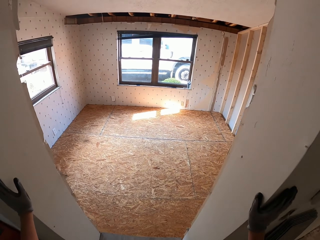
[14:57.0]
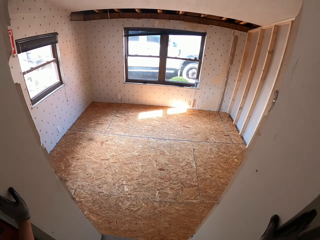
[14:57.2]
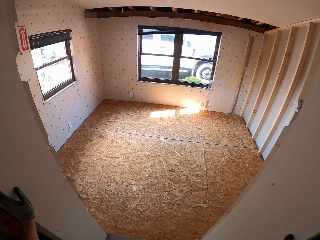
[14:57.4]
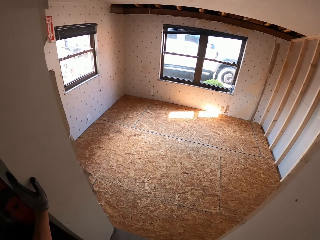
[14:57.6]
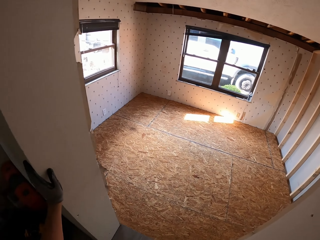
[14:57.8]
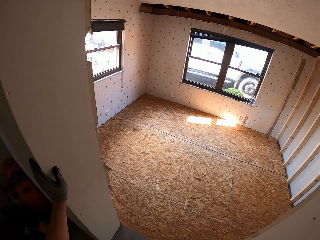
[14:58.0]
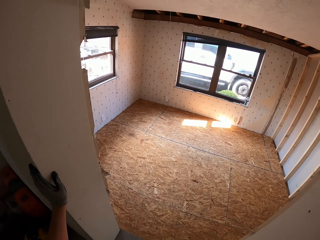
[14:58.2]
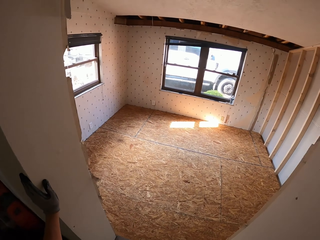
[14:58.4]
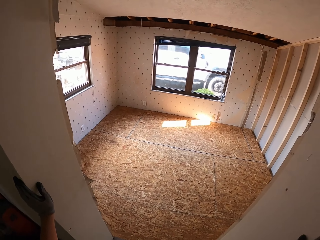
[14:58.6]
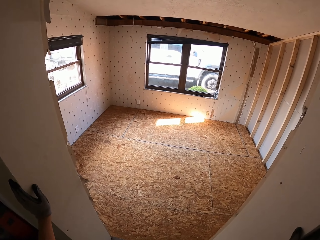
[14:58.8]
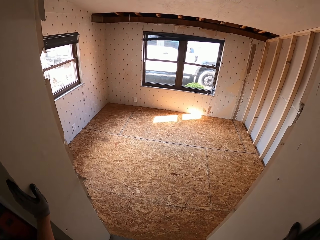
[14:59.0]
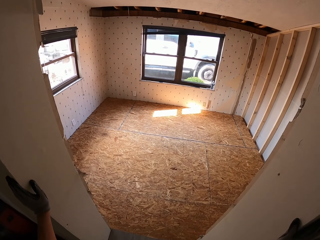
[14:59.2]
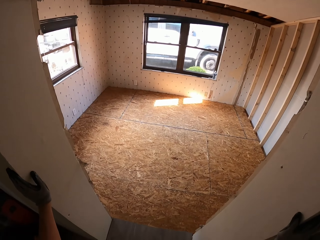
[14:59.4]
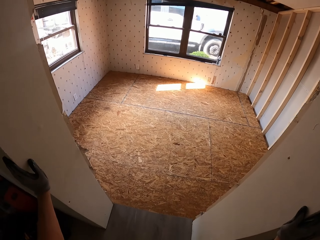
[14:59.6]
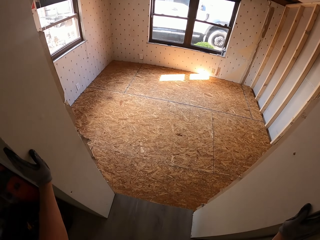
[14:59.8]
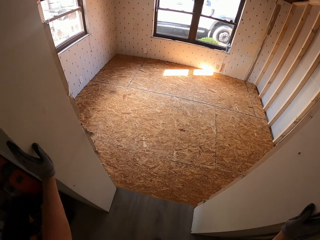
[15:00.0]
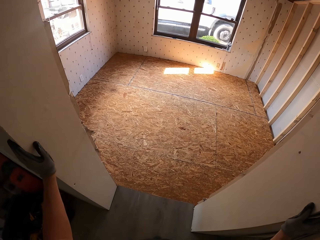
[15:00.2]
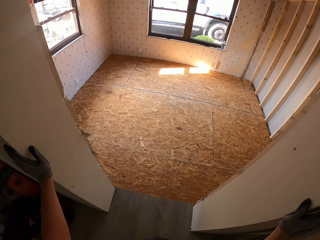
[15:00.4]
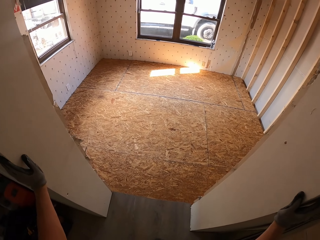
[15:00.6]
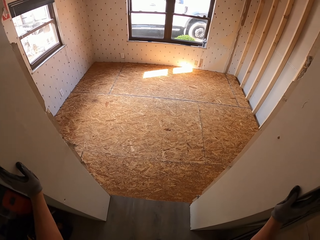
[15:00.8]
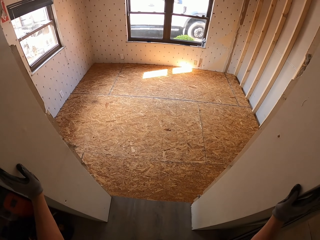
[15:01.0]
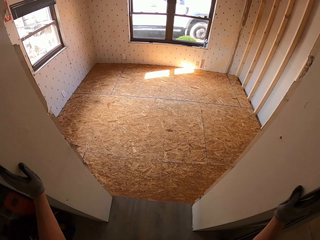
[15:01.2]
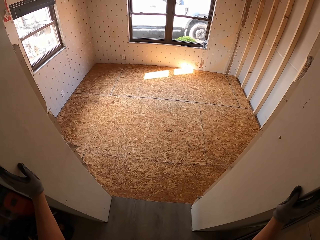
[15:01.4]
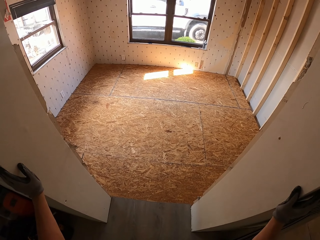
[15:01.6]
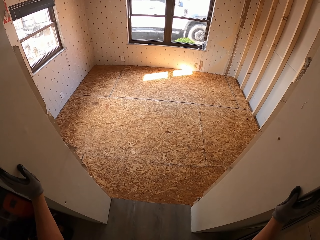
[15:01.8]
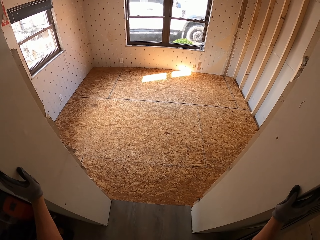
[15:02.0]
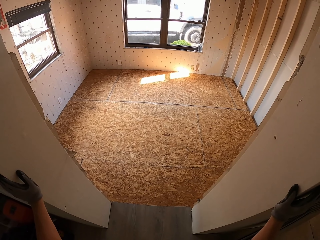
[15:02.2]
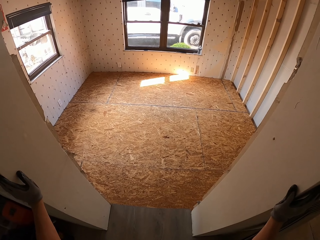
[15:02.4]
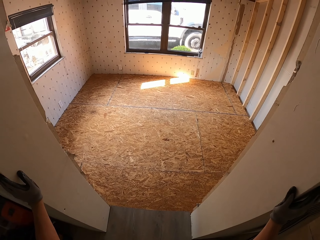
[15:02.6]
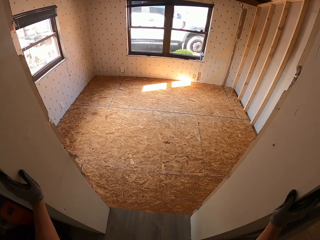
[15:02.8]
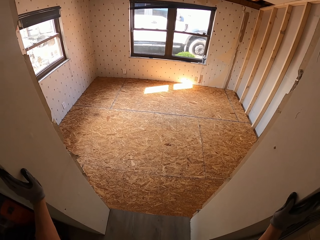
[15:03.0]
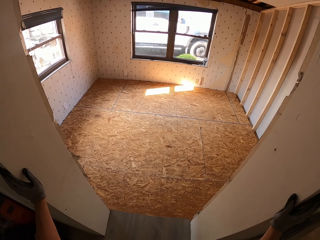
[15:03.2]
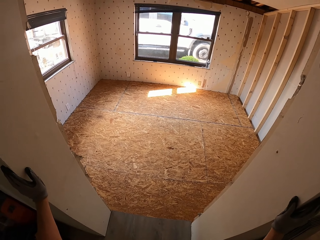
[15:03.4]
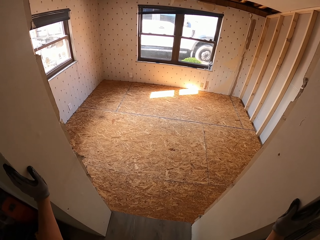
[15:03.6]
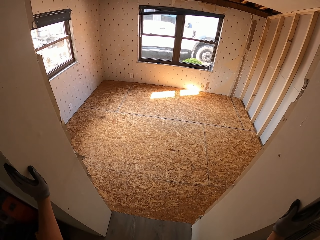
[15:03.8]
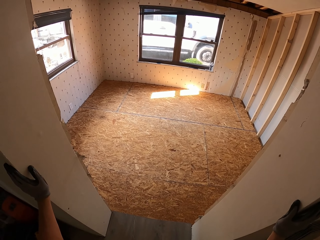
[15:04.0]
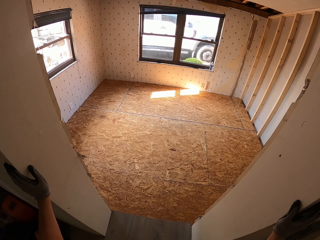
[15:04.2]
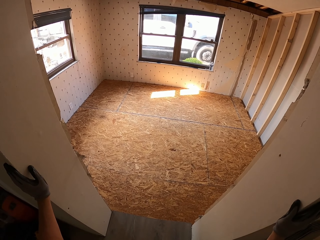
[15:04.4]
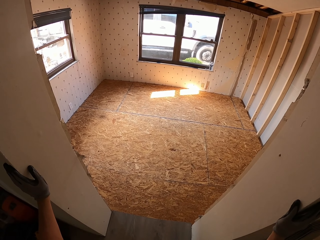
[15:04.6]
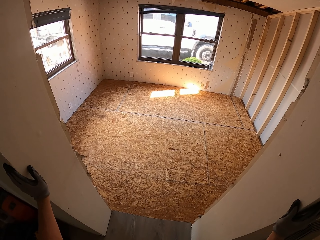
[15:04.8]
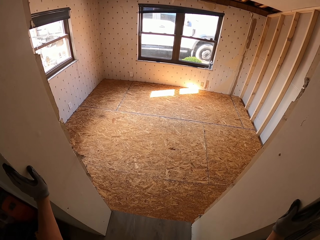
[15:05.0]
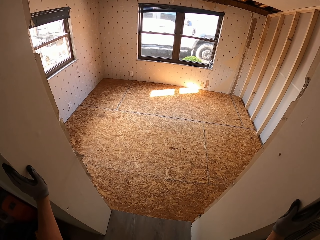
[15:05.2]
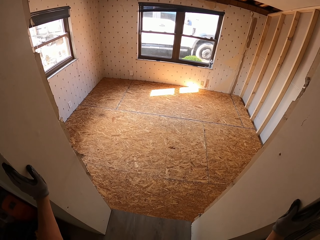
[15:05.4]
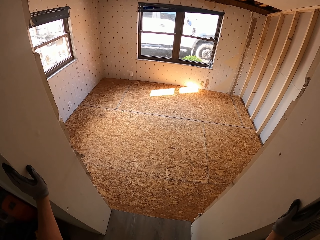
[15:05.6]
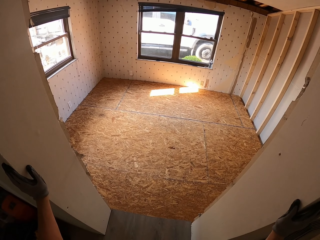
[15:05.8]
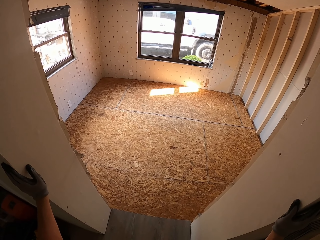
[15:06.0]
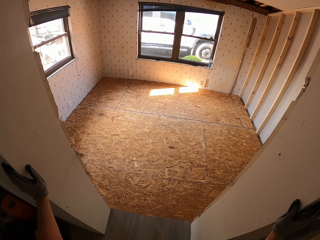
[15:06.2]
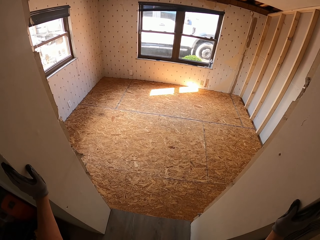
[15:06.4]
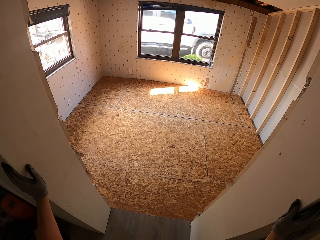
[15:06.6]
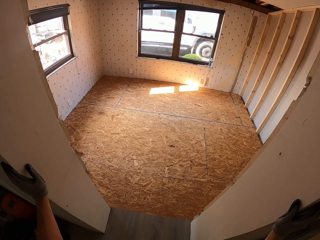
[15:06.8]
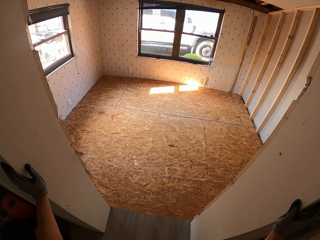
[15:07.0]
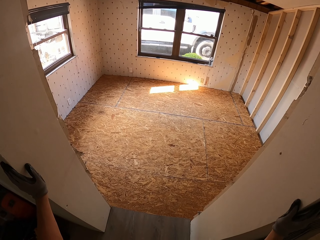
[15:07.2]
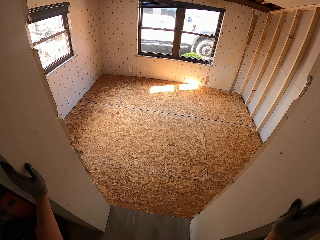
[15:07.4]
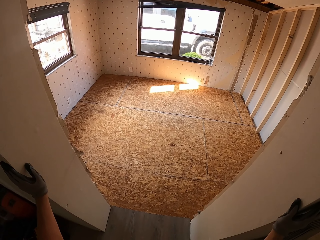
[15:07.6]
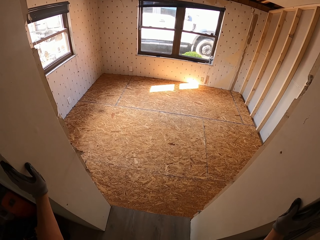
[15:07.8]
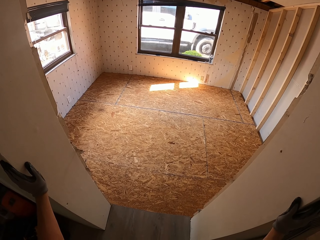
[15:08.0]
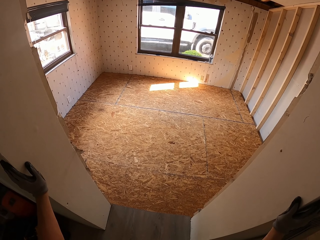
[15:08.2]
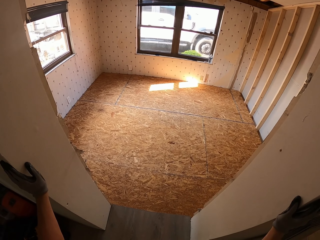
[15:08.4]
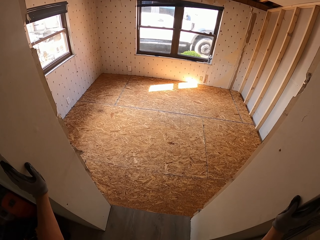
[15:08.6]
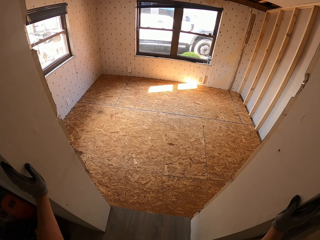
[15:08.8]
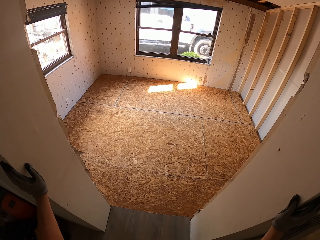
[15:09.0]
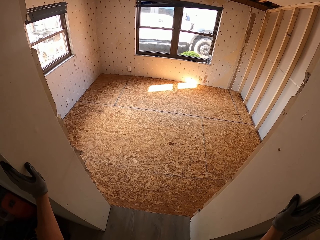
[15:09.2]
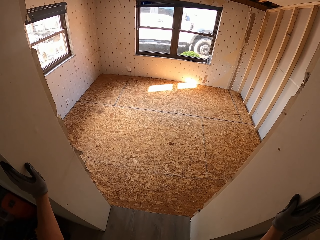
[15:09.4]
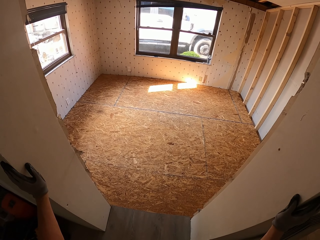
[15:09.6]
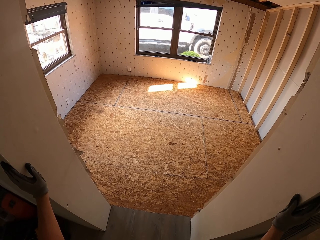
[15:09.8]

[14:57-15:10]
The camera wearer holds the wall. They look around. They hold the wall.

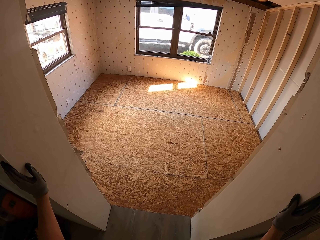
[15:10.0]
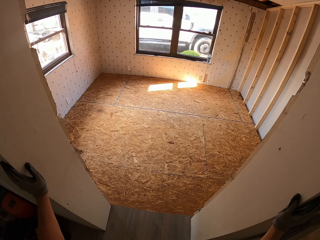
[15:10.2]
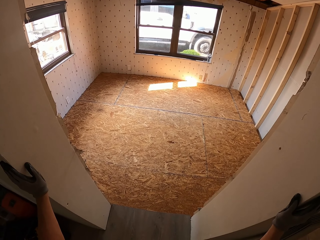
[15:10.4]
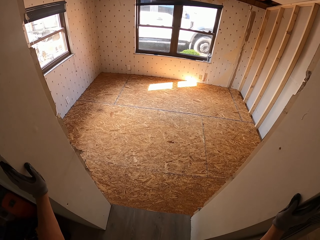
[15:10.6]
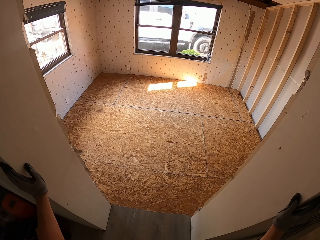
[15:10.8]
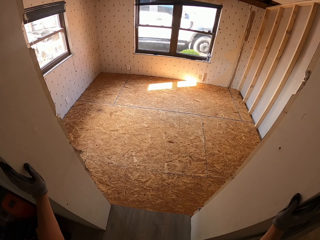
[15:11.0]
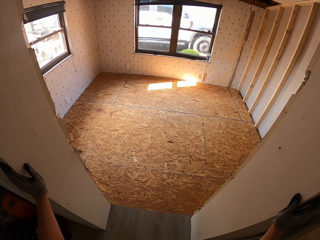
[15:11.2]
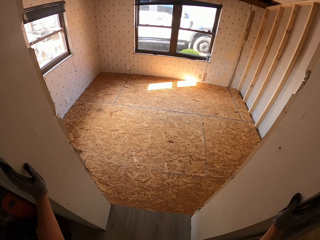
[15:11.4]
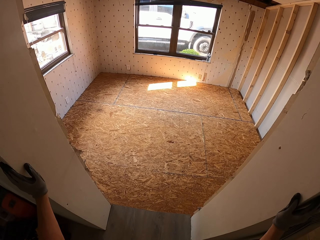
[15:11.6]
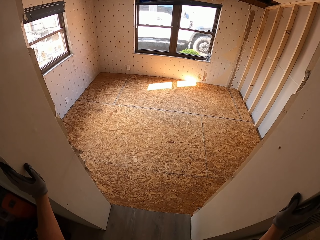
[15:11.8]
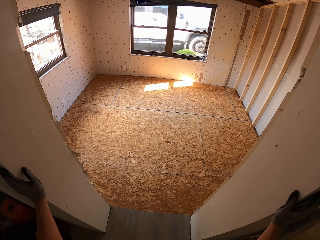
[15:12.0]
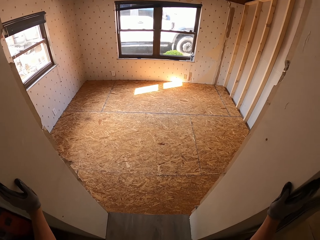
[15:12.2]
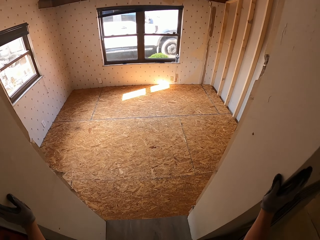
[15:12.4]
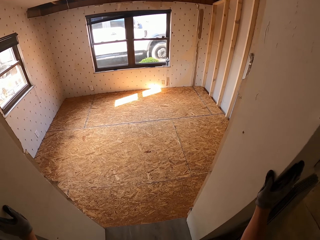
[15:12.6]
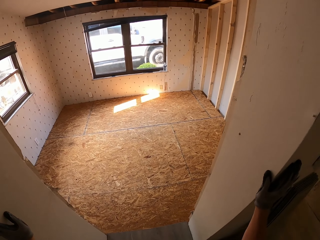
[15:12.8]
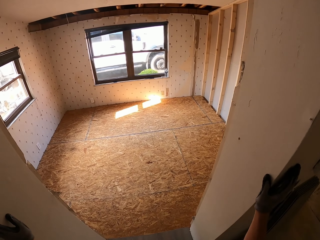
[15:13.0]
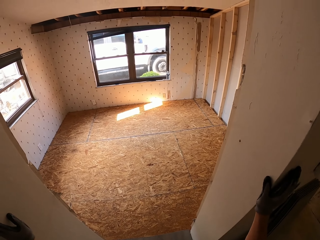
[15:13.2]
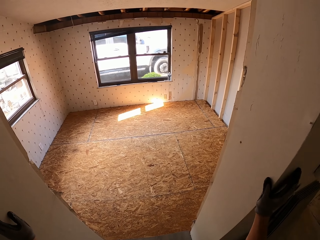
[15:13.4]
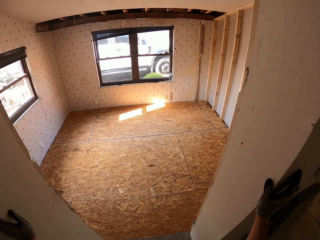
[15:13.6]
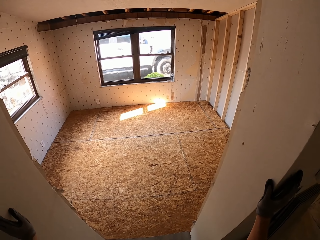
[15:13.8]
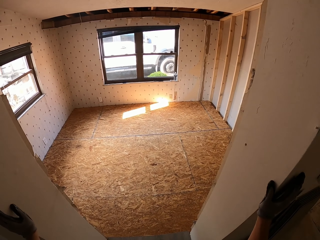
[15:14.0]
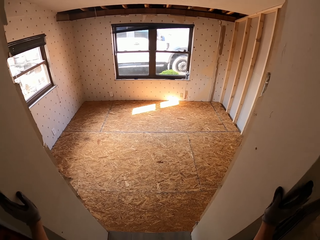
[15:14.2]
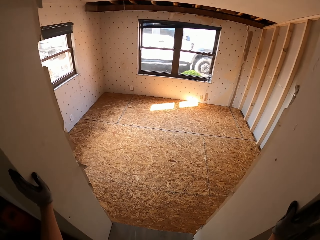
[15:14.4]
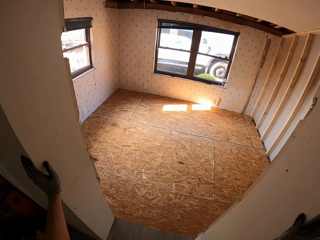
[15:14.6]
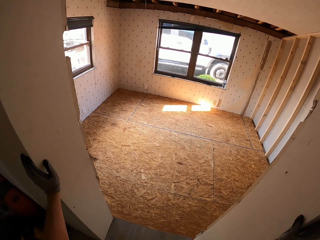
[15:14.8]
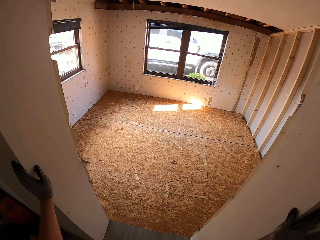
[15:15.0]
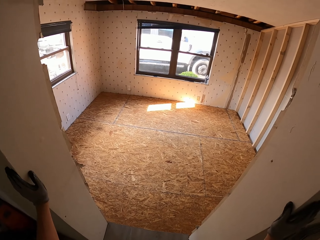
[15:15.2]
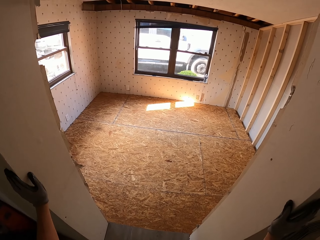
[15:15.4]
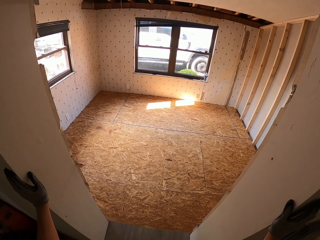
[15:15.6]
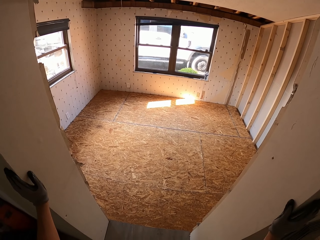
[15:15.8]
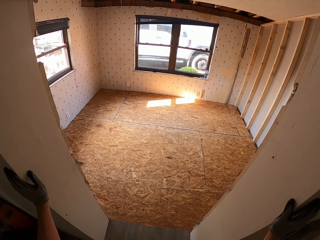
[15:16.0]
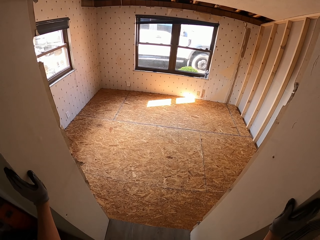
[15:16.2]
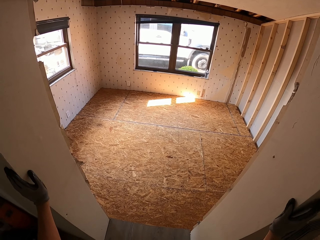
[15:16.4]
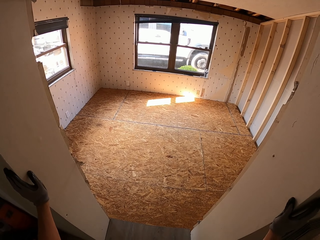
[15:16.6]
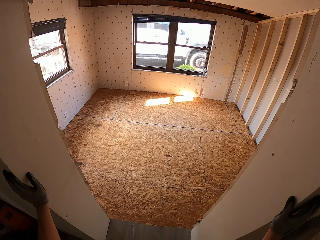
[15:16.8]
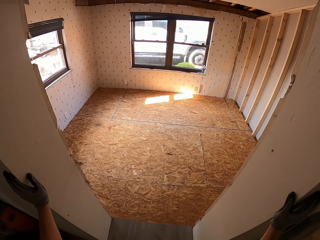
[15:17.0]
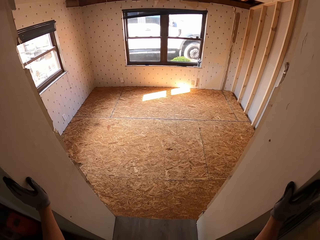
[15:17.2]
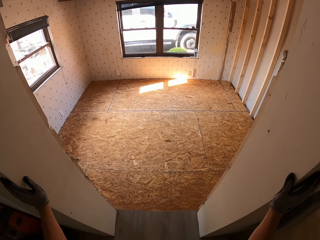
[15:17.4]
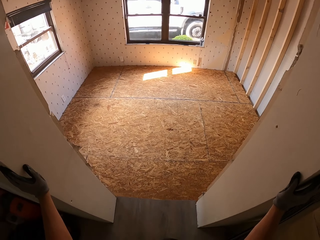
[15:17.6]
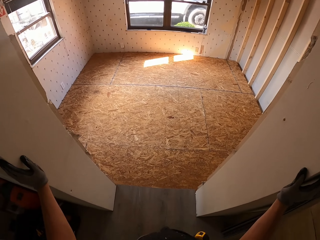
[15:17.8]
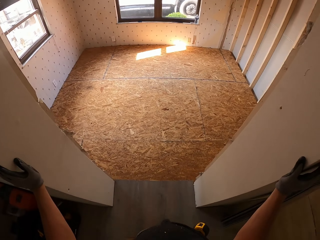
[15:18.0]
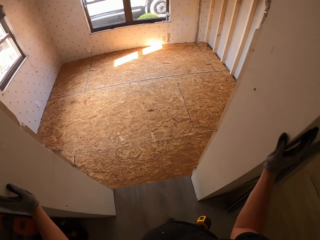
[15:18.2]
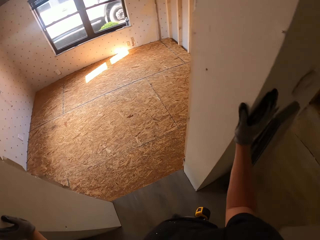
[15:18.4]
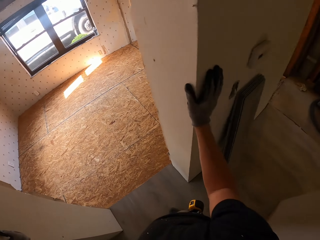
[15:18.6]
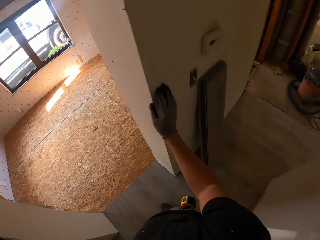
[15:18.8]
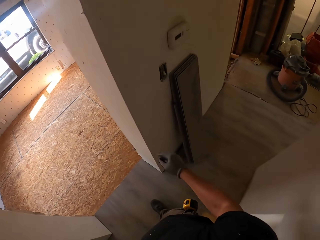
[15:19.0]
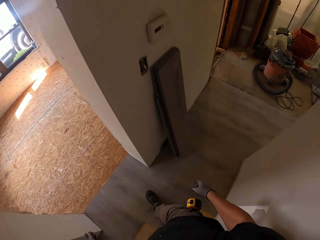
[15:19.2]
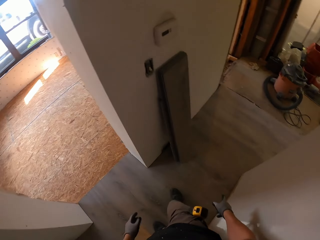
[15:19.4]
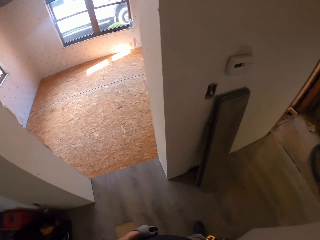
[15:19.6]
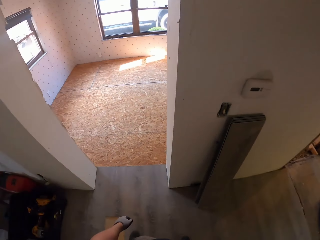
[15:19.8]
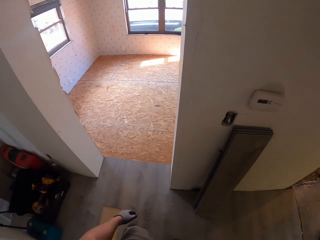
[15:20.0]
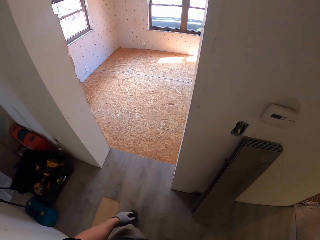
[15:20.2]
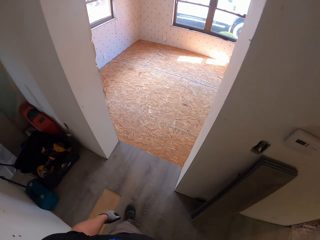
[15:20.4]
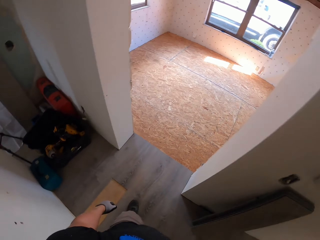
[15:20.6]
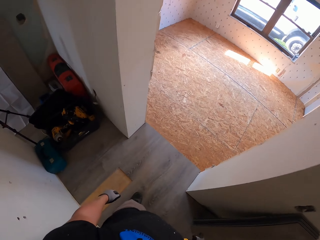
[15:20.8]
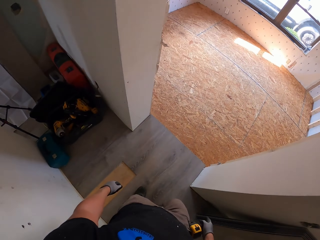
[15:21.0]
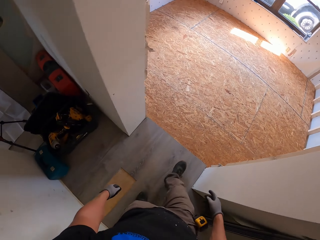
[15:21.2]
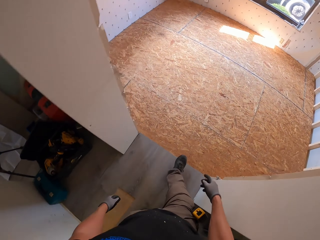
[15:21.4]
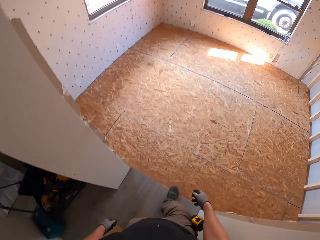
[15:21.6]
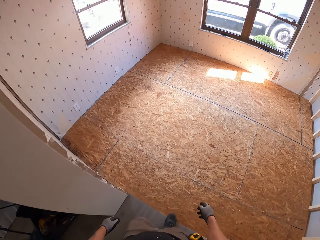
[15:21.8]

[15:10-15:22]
The camera wearer looks around. They look around again. They turn around. They look around. They walk on the floor.
